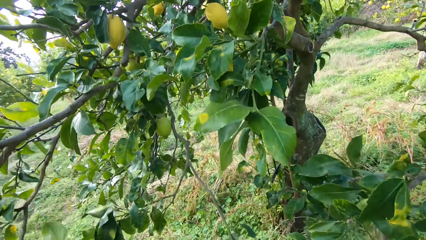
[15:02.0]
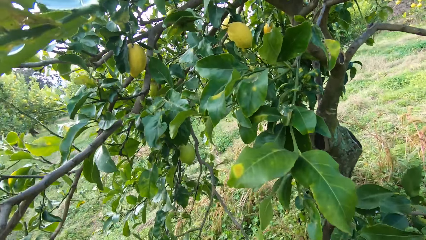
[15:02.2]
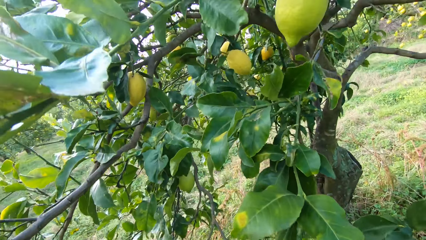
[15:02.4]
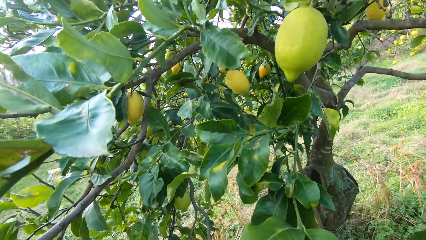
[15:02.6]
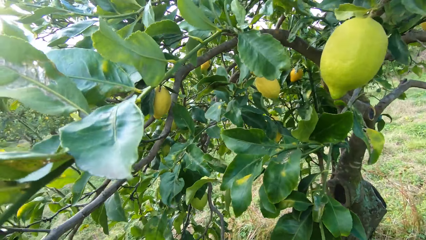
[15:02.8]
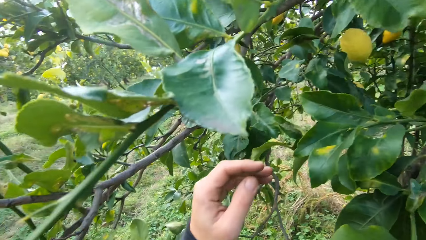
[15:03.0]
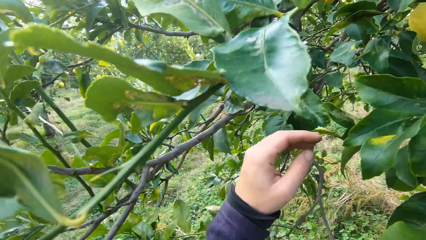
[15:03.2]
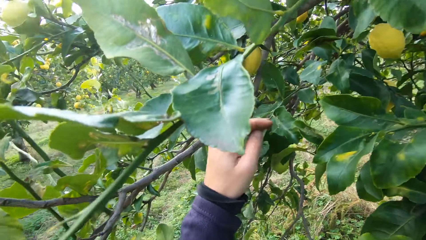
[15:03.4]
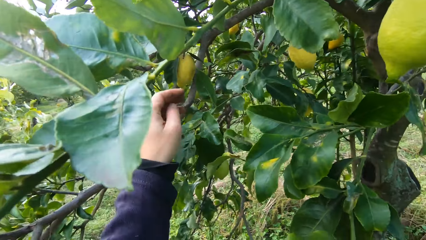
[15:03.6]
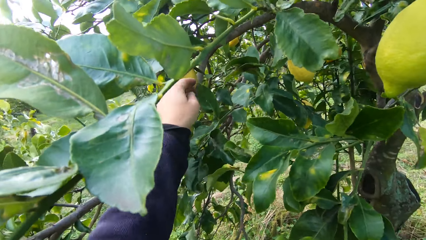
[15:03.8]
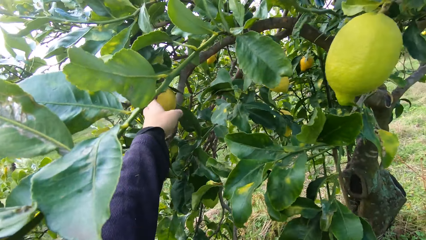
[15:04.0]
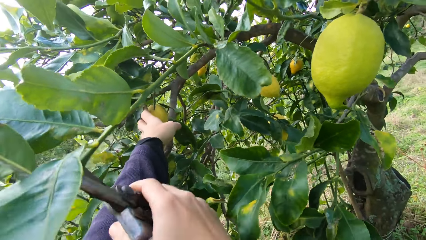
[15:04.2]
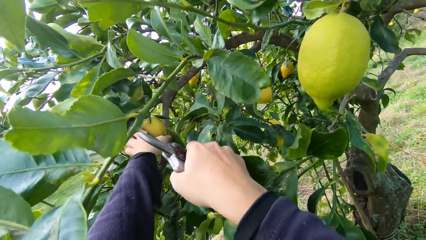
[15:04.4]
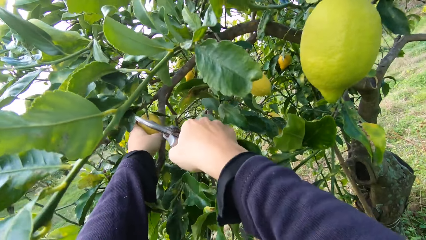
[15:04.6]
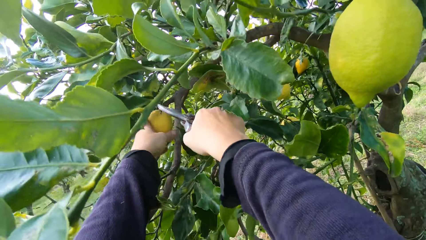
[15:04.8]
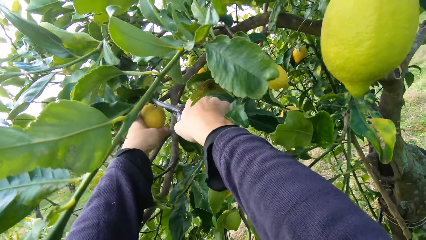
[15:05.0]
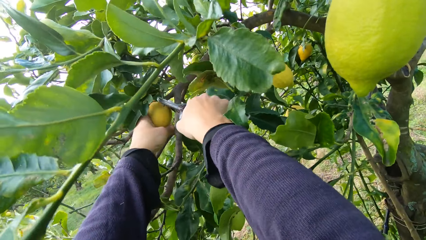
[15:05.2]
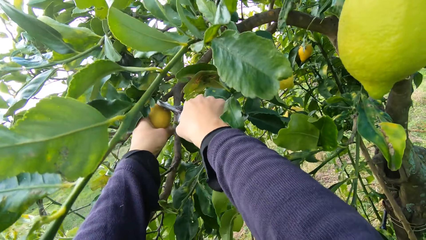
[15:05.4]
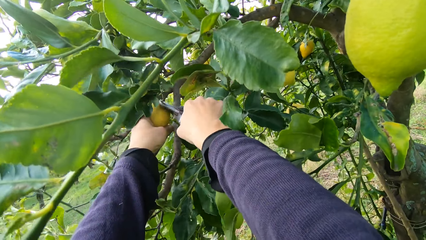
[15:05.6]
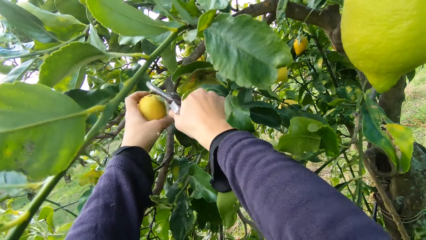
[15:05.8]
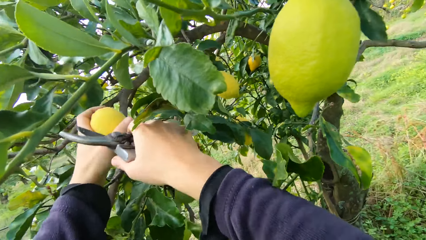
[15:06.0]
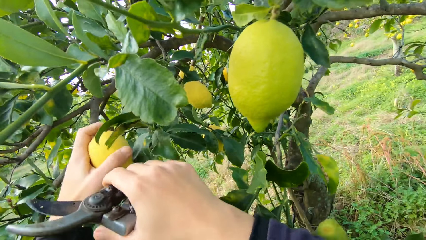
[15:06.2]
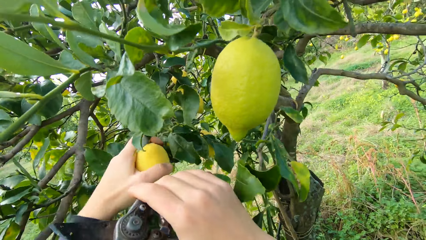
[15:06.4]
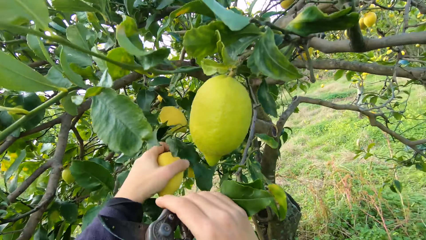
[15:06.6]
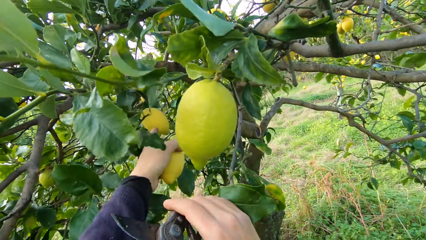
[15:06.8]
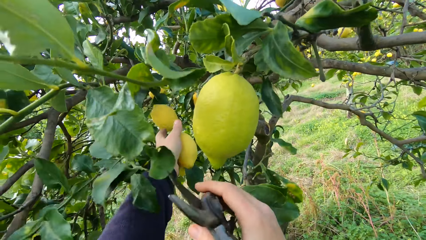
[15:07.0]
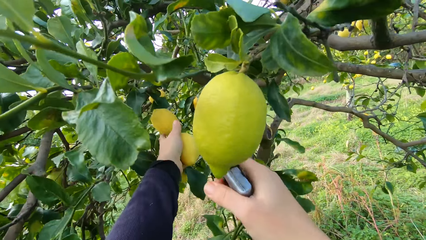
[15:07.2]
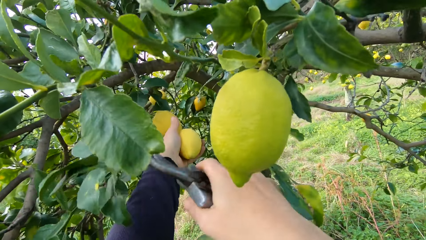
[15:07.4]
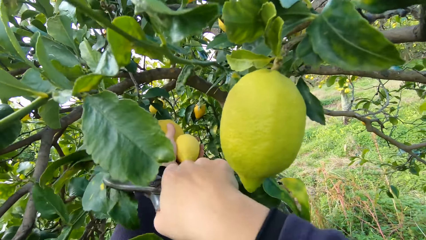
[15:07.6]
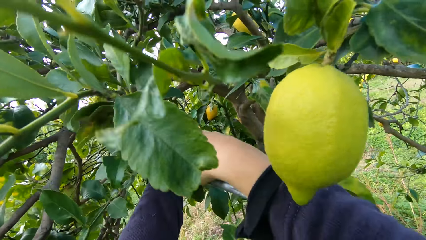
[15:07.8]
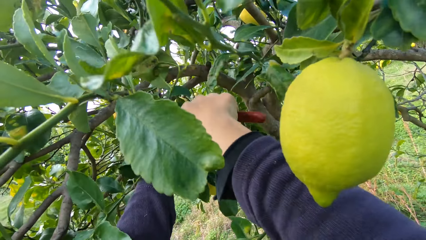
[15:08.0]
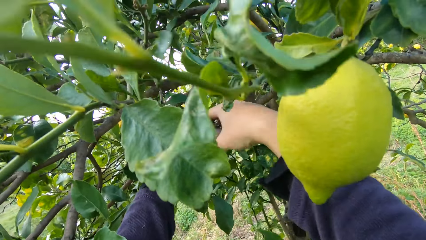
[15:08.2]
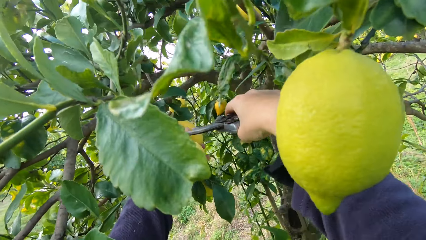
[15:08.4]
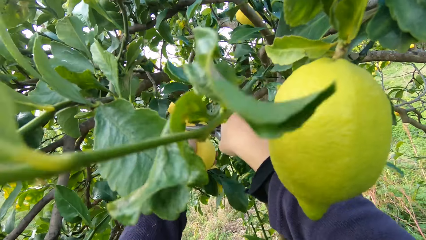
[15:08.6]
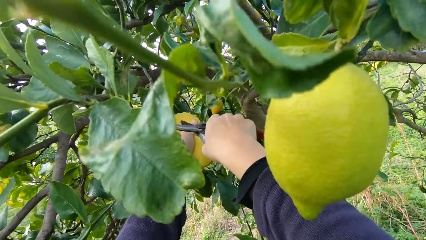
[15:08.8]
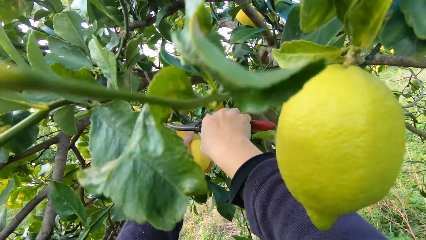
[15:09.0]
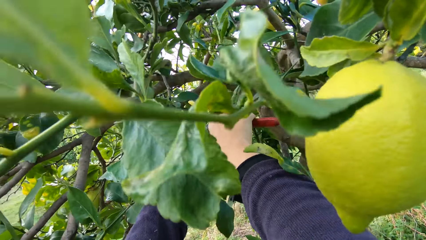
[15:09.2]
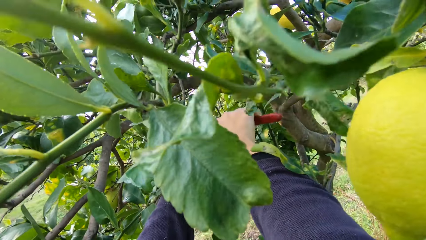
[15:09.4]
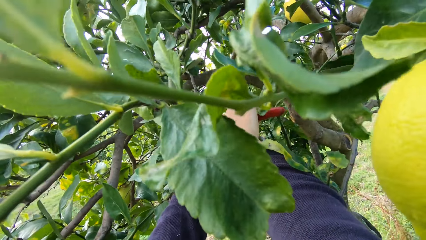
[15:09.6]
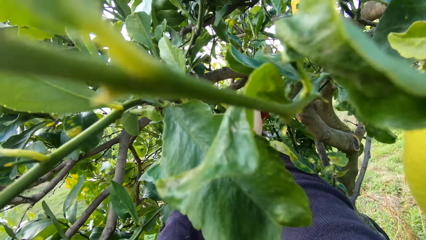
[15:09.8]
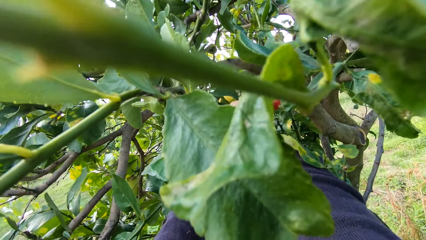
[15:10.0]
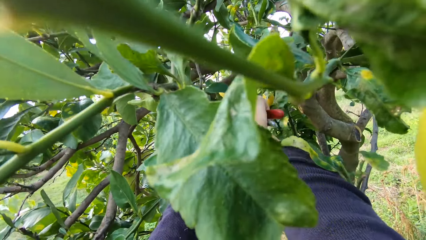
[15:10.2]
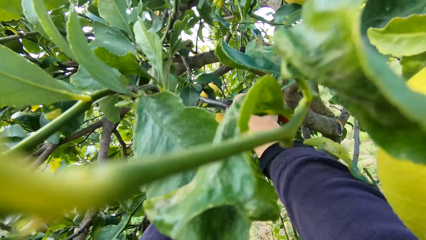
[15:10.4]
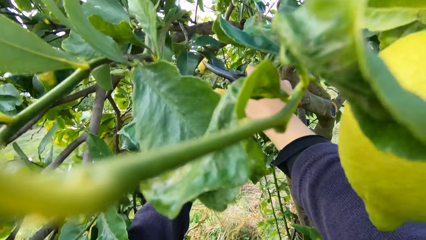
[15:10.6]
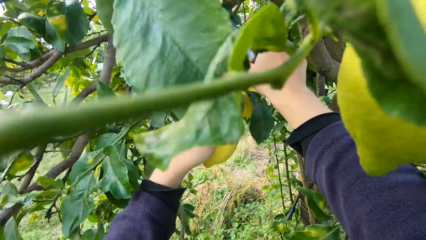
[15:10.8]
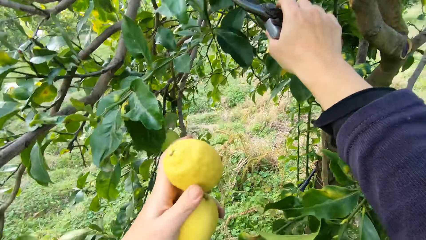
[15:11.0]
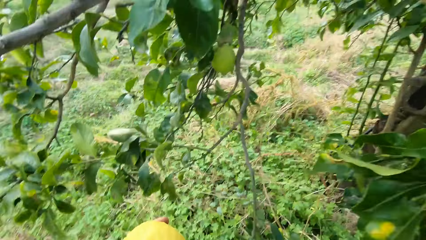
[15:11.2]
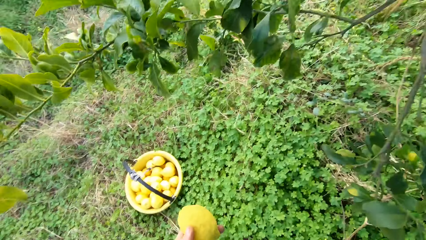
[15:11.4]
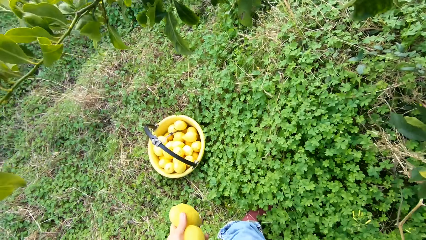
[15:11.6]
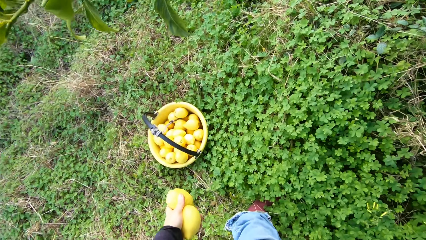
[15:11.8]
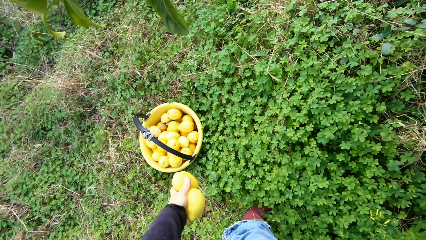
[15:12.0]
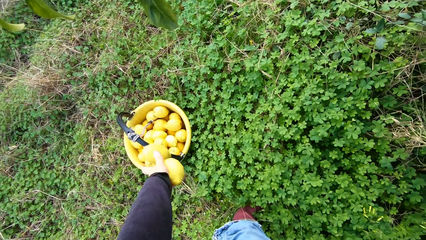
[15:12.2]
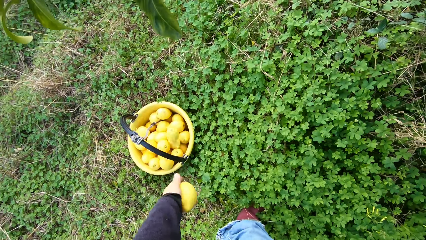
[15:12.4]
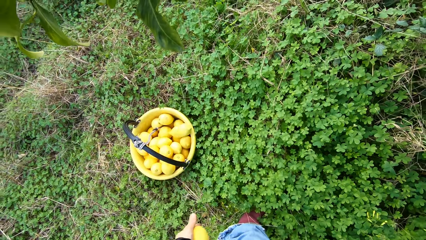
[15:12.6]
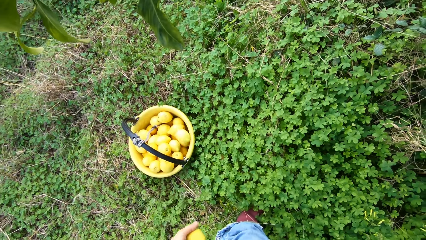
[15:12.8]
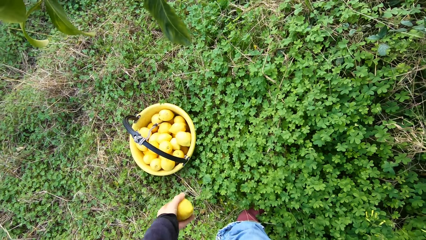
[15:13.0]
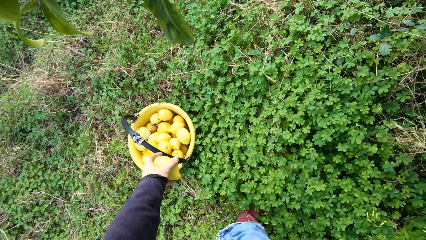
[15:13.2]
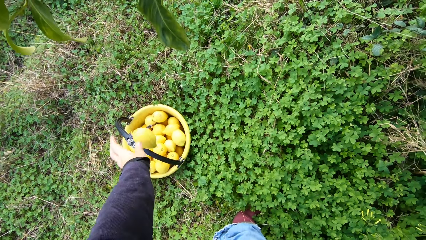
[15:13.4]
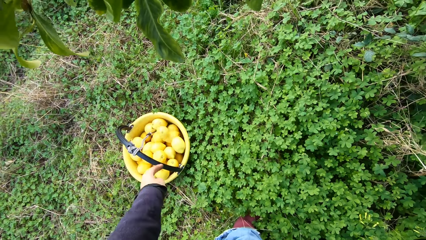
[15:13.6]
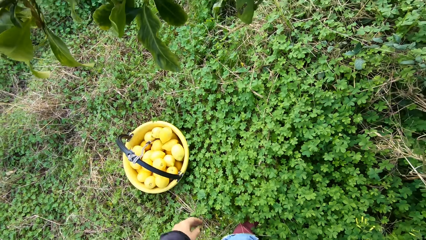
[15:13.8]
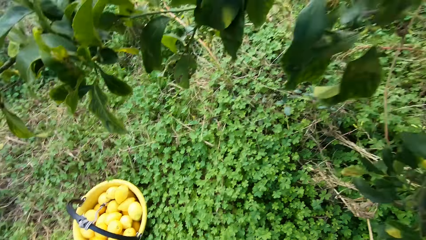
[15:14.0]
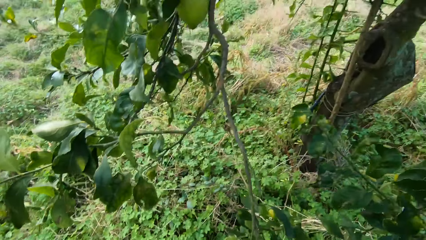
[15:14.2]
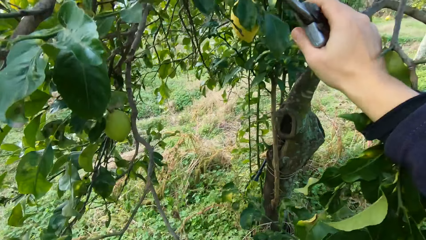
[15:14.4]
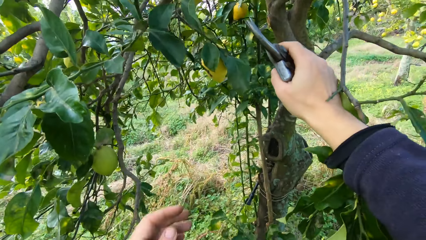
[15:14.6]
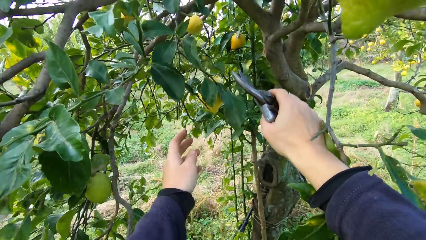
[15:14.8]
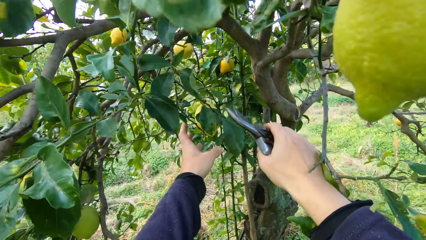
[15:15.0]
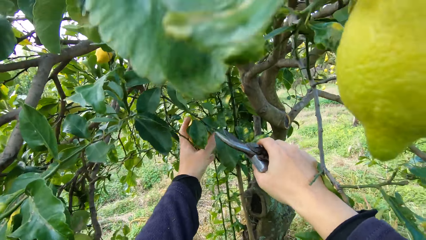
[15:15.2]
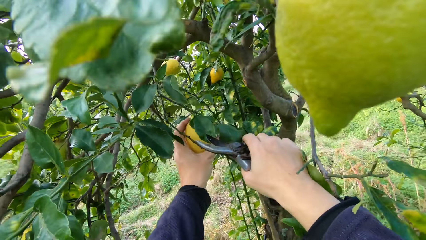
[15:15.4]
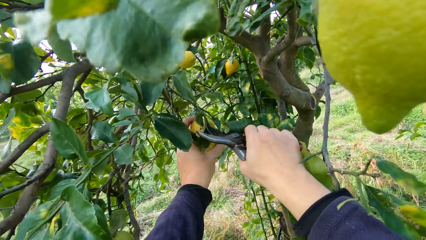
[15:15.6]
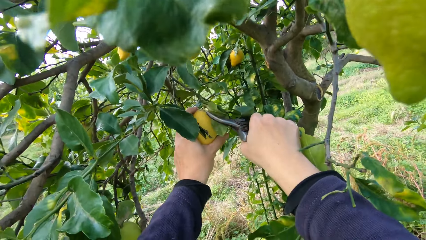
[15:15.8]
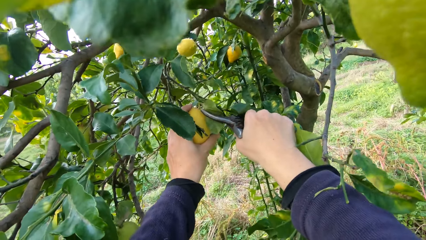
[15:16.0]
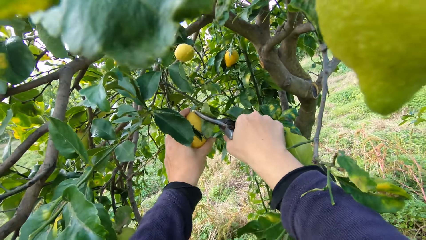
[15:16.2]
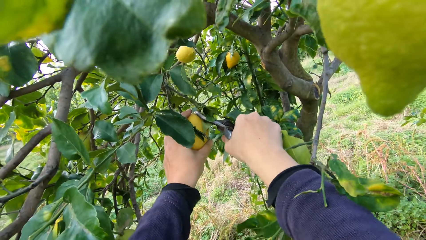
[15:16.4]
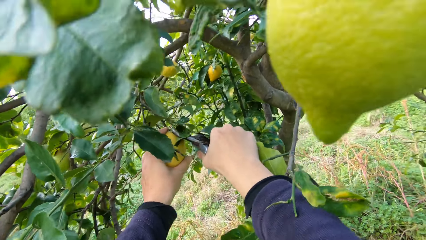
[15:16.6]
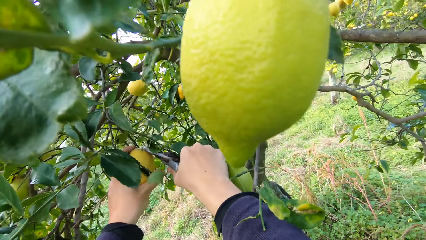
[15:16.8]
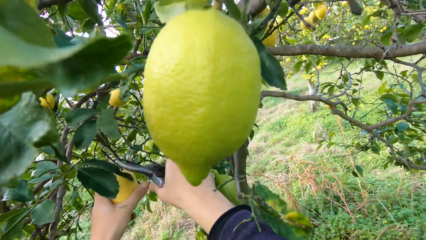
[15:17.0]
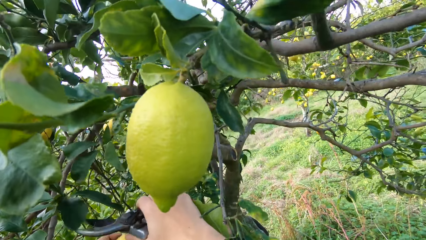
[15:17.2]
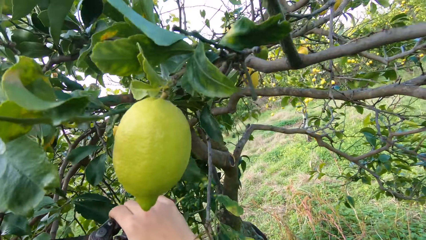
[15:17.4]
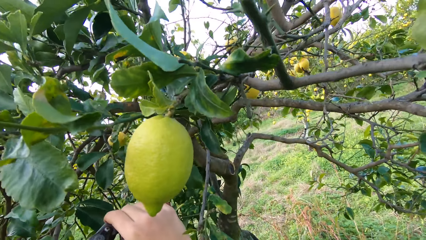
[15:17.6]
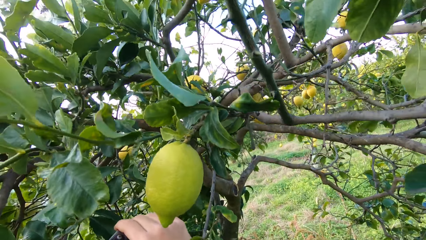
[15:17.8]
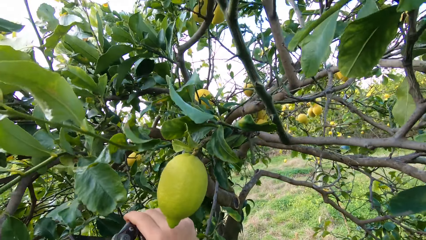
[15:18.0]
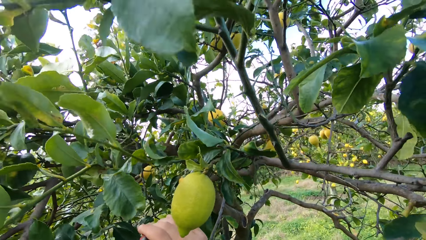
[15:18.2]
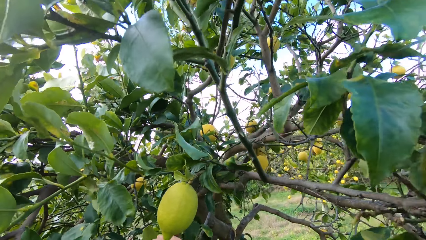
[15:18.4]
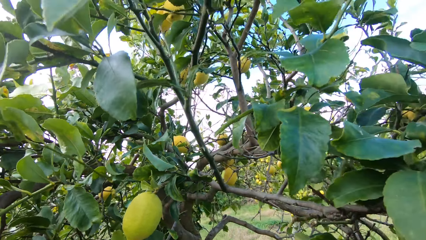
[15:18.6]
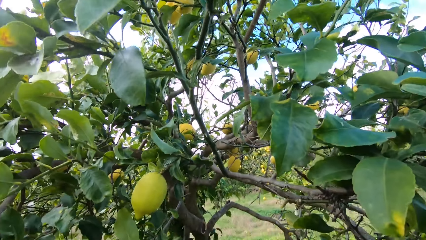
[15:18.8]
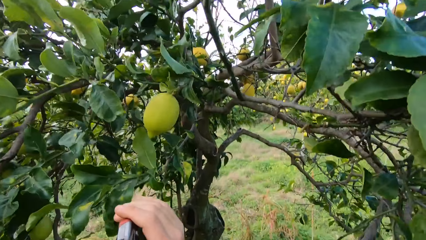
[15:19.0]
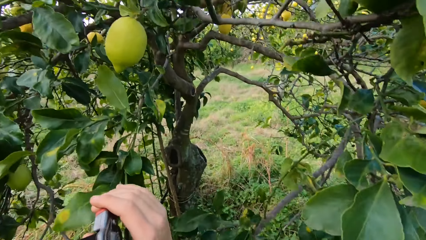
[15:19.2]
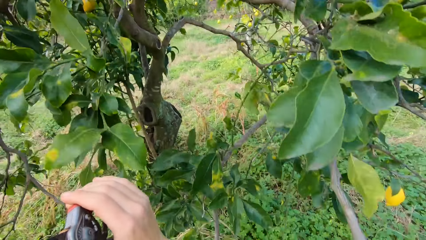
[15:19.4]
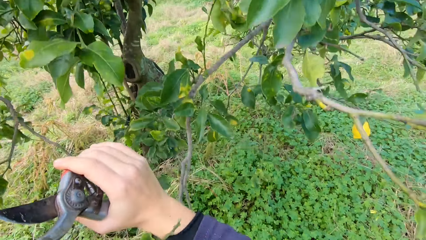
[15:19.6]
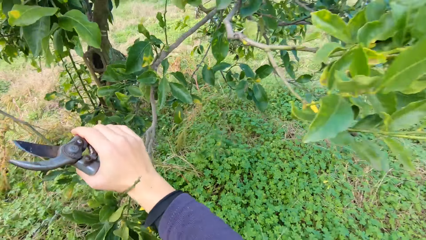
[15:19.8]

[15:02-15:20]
The camera wearer harvests the lemon with the secateurs. They harvest the lemon with the secateurs again. They put the lemon in the bucket. They put the lemon in the bucket again. They harvest the lemon with the secateurs.
